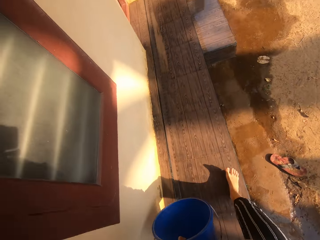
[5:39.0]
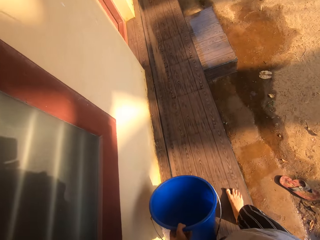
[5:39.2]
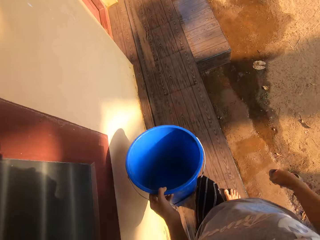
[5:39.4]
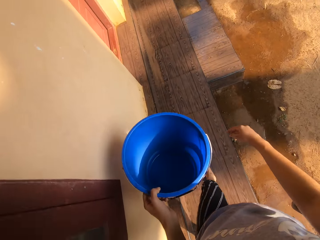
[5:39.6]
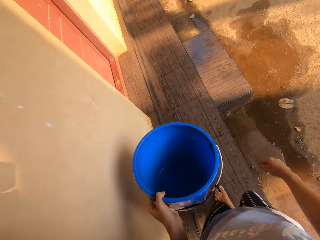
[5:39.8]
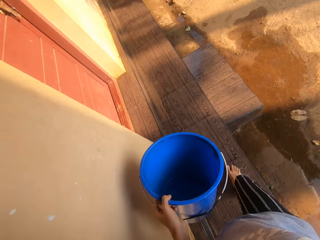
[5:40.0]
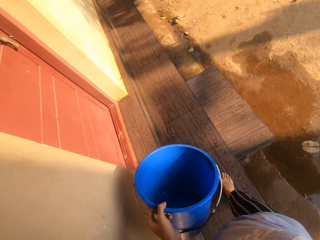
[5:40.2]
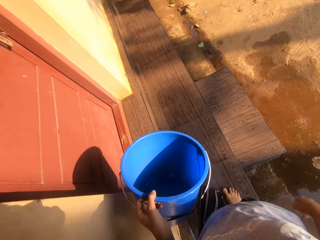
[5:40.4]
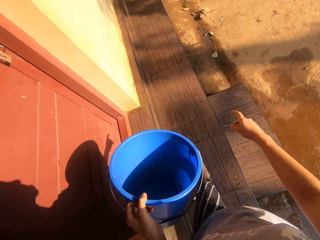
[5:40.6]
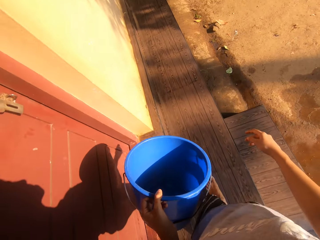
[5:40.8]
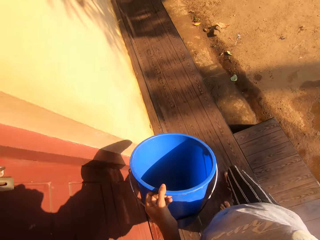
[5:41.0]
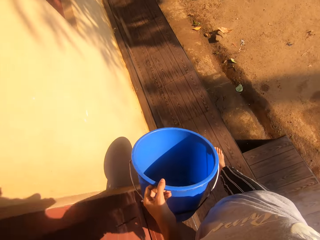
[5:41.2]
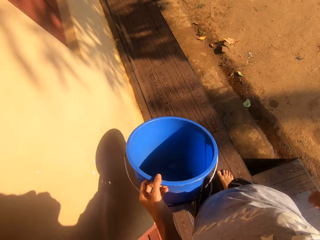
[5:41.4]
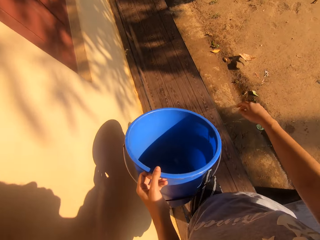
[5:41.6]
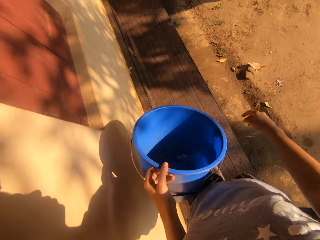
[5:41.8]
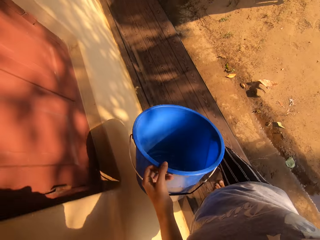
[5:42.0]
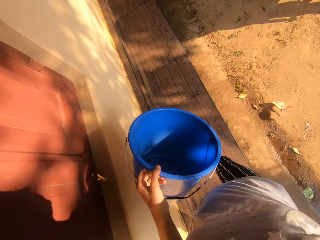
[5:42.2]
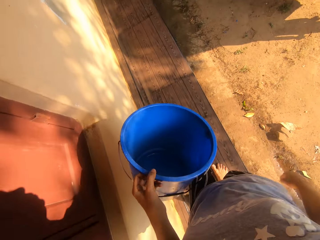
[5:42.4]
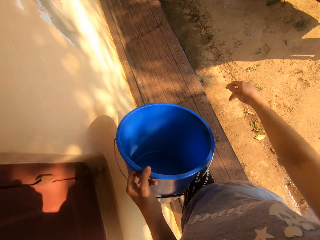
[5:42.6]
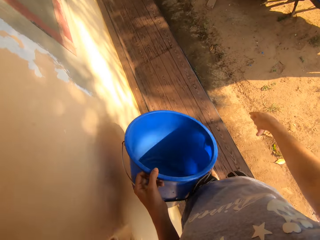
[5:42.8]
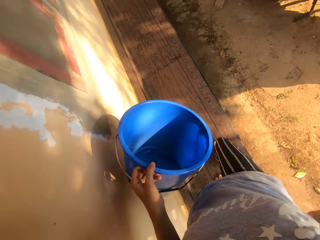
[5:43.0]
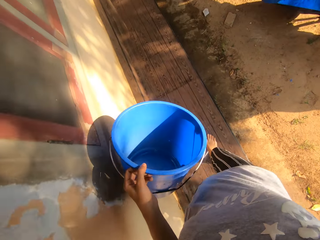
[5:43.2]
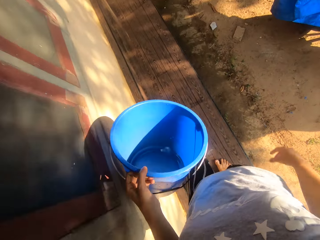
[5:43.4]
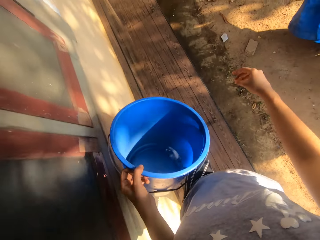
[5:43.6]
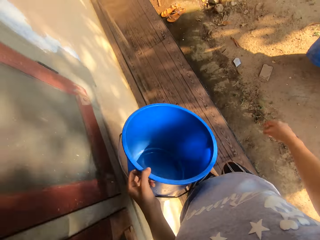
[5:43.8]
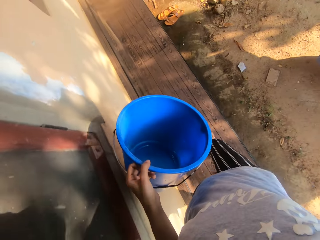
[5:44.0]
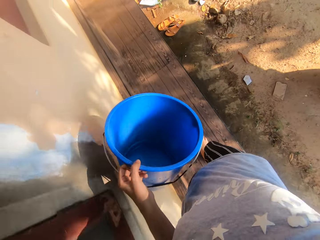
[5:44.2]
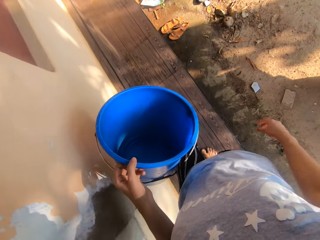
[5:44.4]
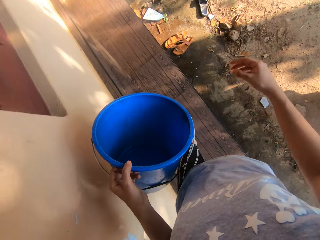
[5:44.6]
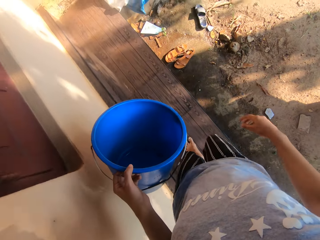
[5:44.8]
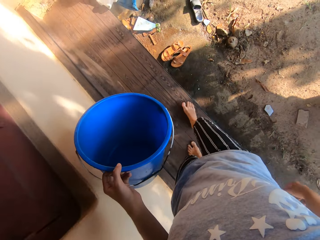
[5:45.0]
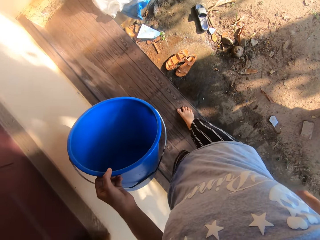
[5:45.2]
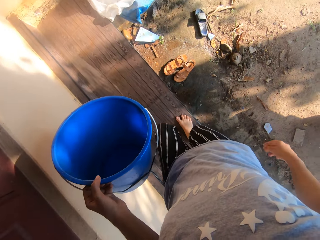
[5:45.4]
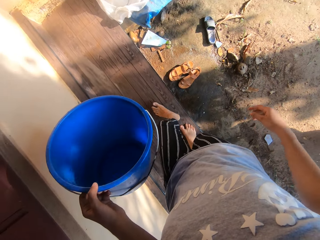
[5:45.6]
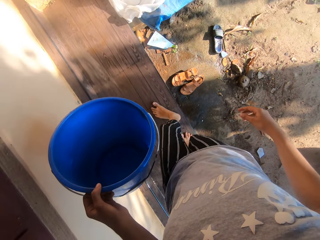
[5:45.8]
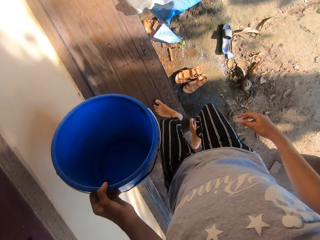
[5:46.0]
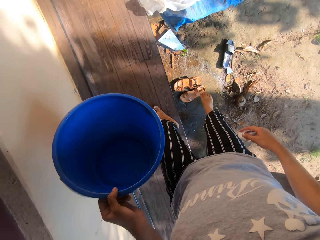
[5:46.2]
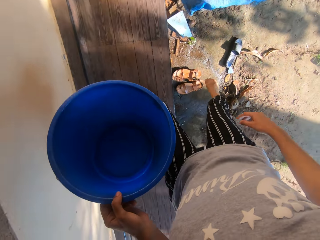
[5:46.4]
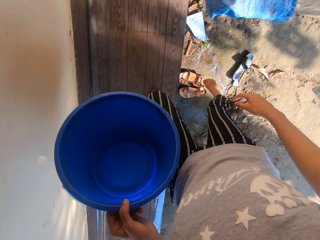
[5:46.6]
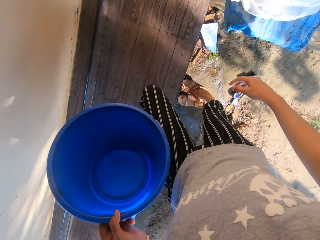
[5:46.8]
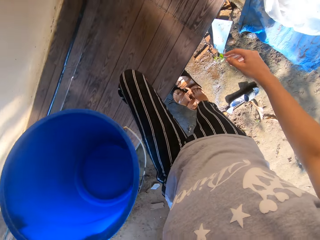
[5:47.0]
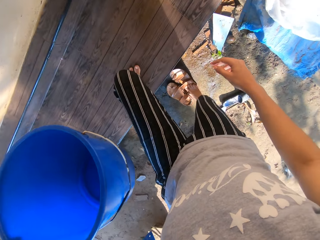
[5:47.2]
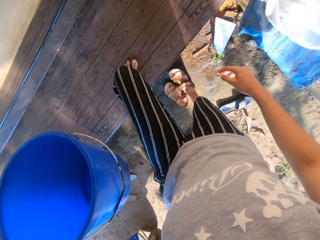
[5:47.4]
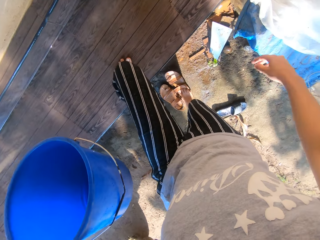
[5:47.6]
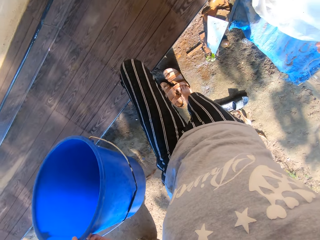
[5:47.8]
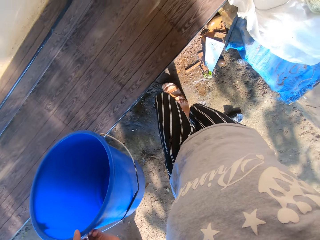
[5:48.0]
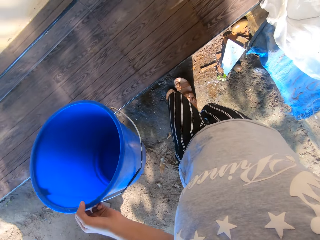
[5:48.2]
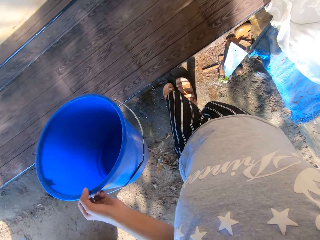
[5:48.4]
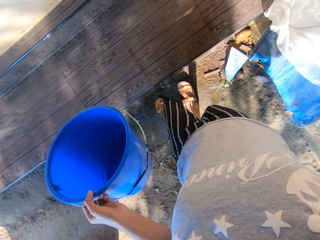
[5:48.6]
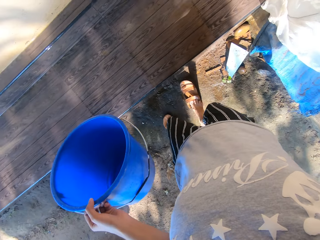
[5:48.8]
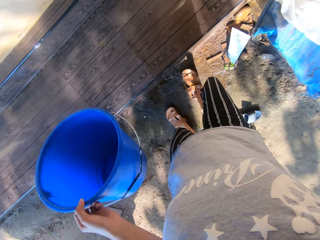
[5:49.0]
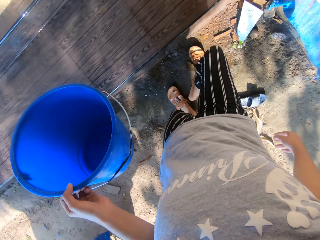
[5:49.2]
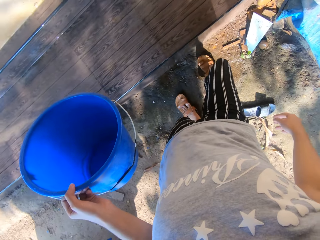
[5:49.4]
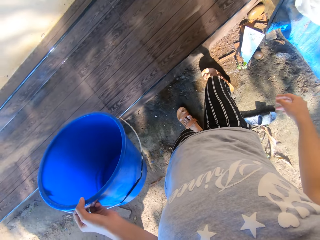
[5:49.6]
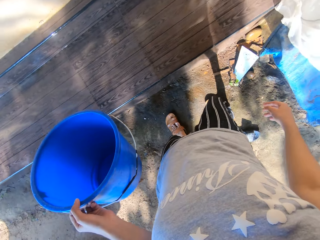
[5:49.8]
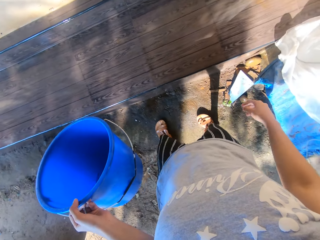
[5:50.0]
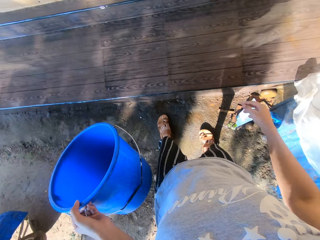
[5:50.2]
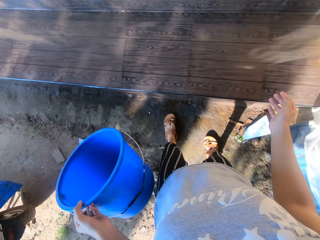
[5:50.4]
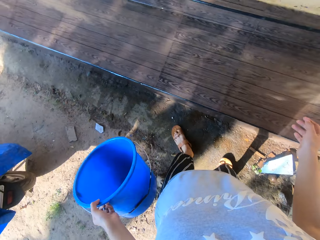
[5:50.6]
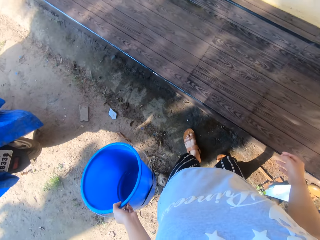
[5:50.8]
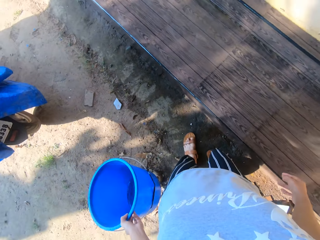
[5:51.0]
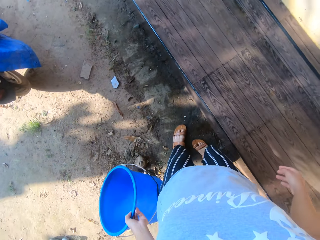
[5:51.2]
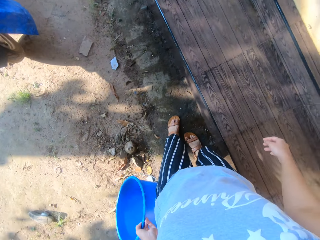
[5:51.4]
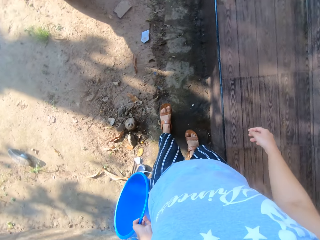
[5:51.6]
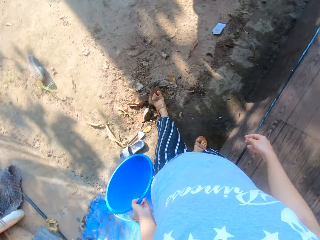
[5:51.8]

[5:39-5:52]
The camera wearer walks on the wooden floor. She steps on a sandal on the ground with her right leg. She climbs from the verandah. She wears the sandal on the ground with her left leg. She wears the sandal on the ground with her right leg.

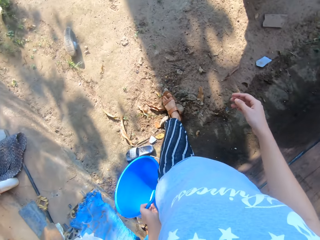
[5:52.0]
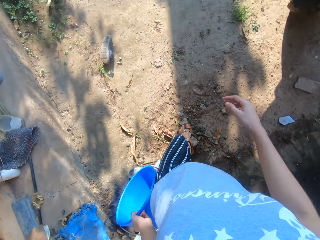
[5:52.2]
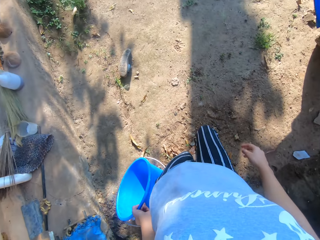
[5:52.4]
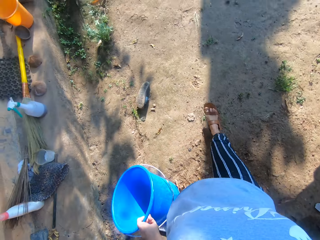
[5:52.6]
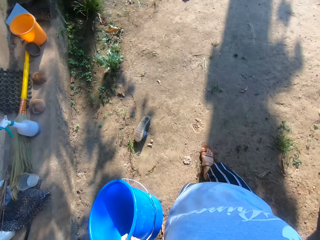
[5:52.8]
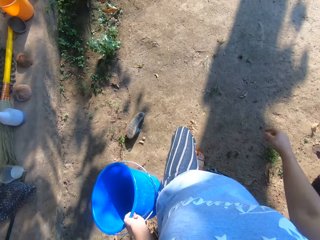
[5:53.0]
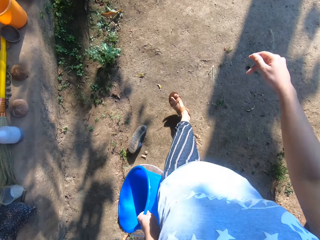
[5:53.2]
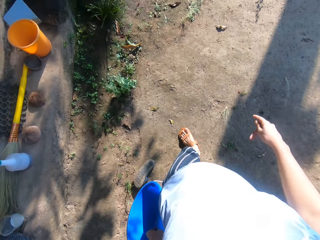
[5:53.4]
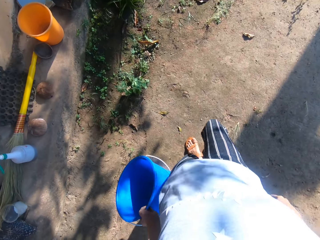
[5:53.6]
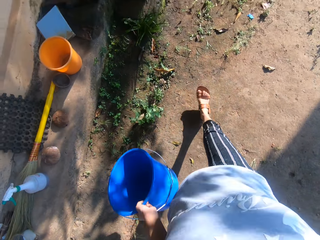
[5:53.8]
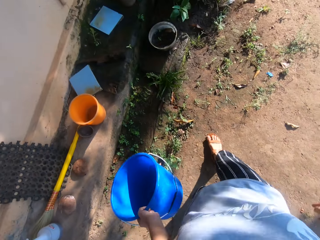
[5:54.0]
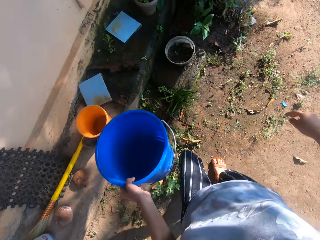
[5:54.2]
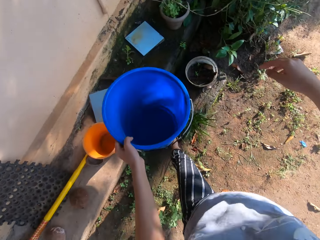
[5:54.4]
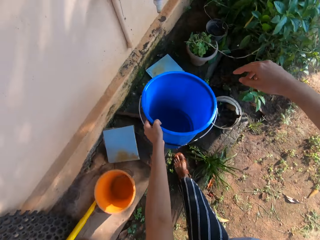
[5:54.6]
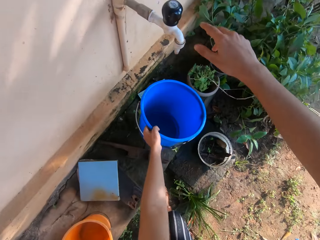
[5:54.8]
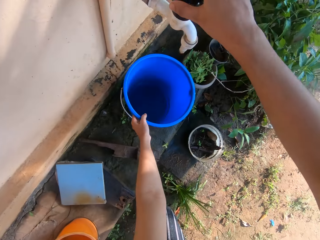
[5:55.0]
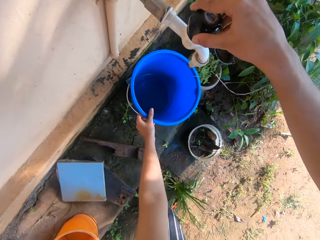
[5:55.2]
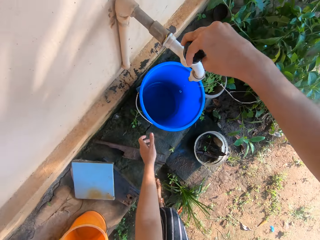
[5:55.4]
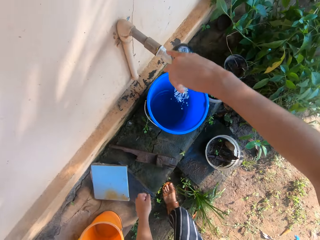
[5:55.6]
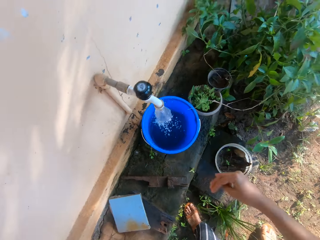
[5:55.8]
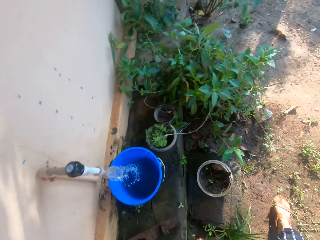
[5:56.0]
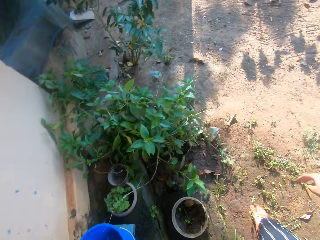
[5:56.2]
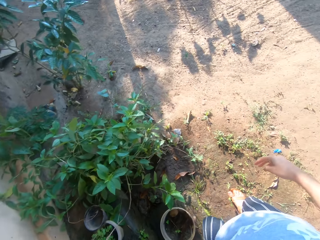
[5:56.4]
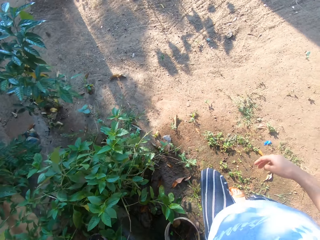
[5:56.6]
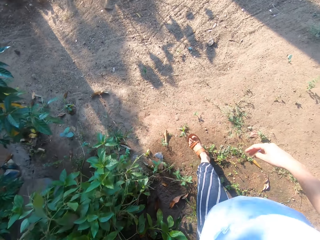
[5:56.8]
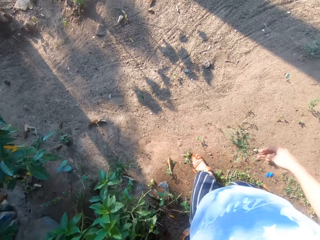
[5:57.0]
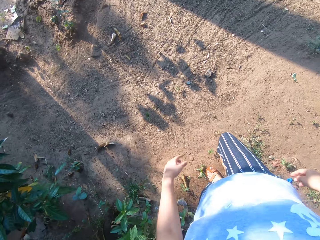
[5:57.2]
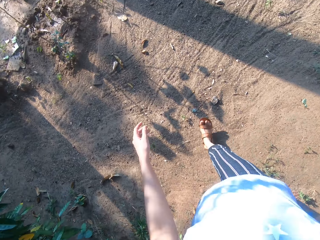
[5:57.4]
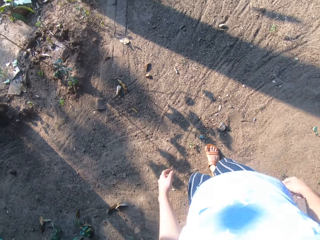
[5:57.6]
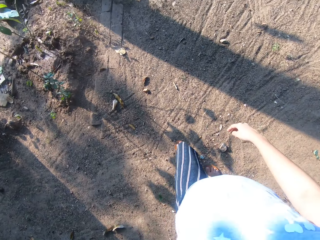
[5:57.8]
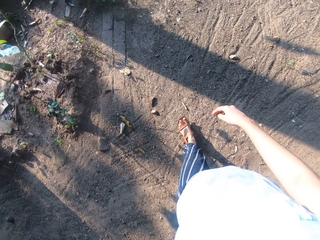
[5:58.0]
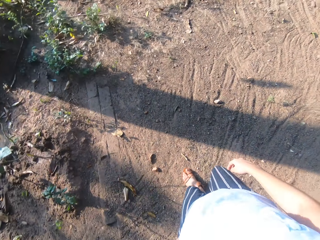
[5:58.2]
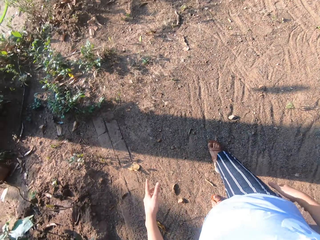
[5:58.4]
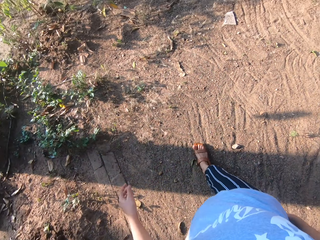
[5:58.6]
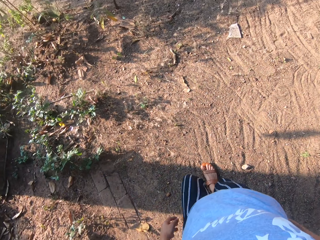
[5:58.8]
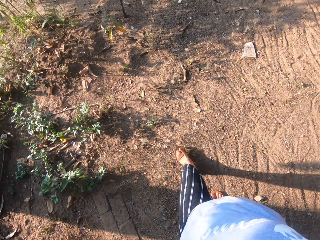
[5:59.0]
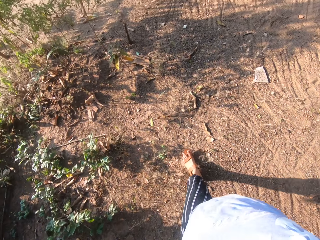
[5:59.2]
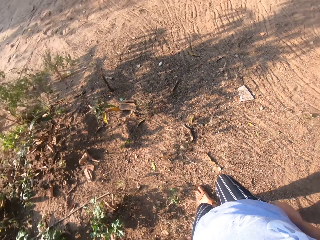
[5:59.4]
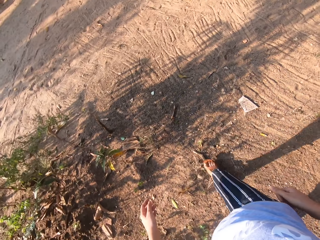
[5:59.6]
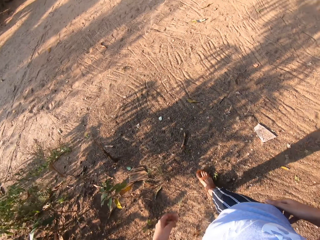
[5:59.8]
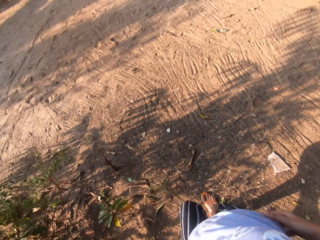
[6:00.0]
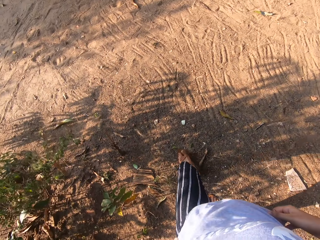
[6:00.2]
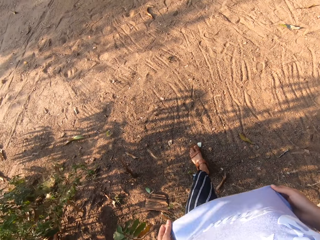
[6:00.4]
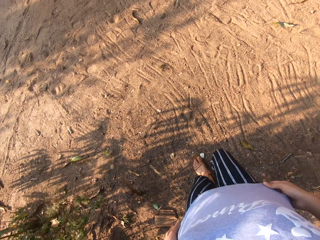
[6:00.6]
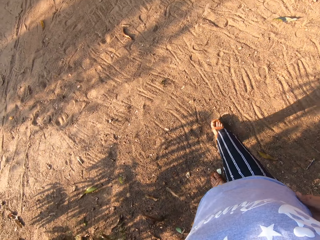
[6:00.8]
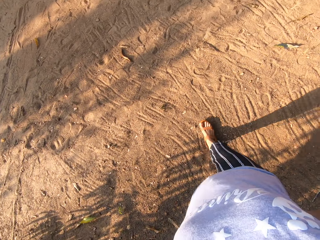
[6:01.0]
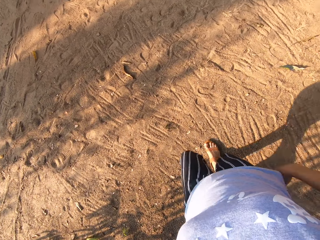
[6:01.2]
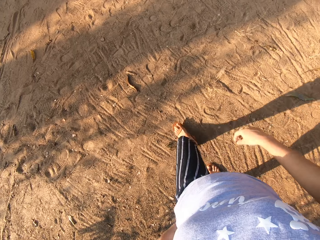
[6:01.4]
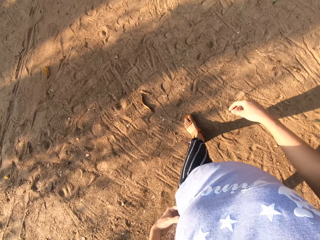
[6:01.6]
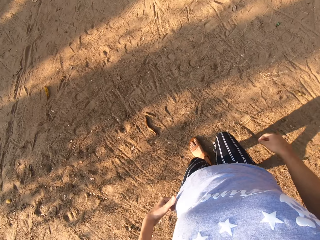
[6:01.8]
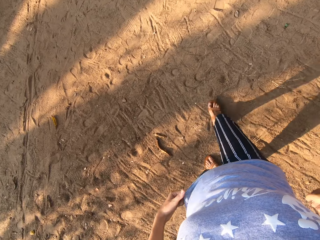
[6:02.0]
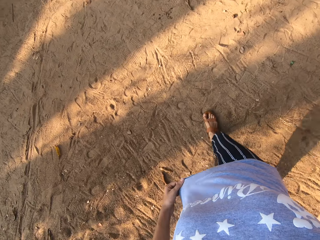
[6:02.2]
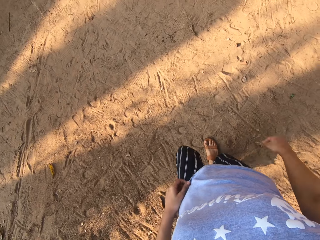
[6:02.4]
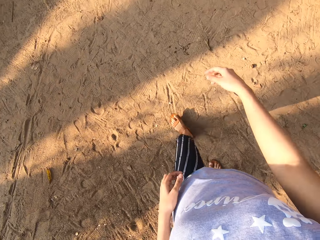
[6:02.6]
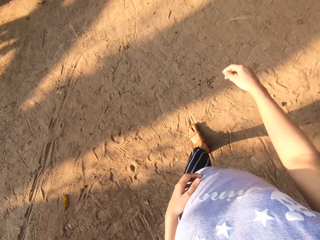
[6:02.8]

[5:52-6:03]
The camera wearer walks towards a tap. She places the bucket under the tap with her left hand. She turns on the tap with her right hand. She fetches water. She walks towards a flower in the compound. She straightens her clothes with both hands. She straightens her clothes with her left hand.
